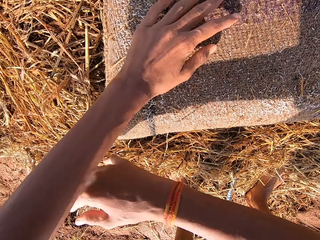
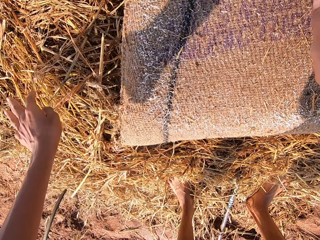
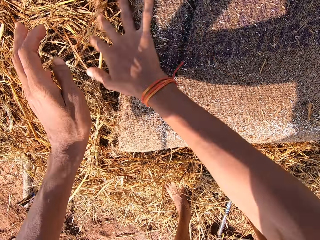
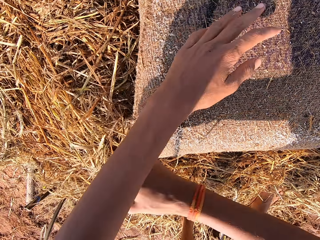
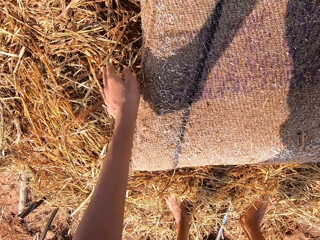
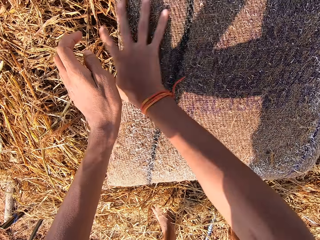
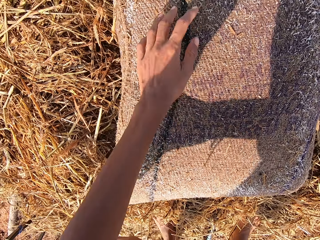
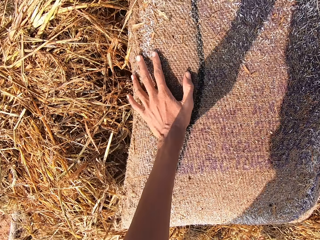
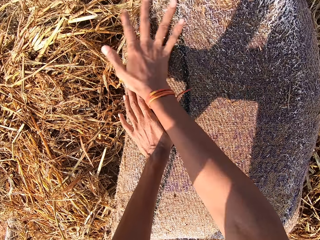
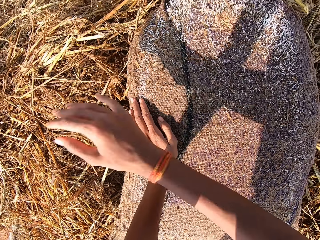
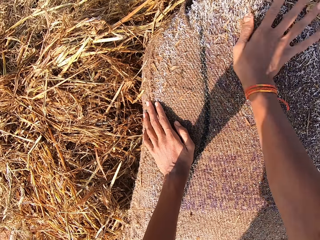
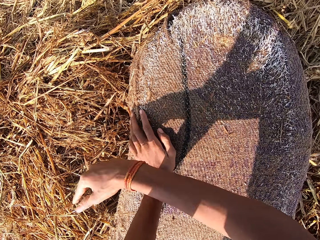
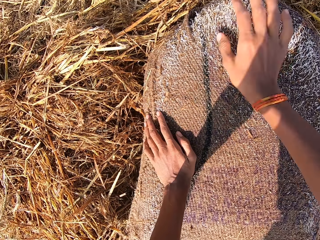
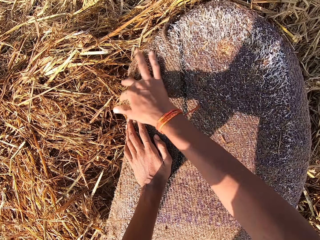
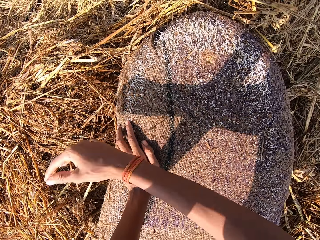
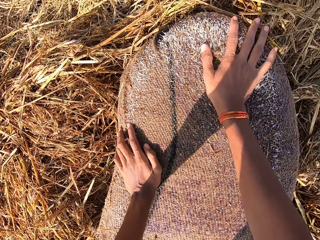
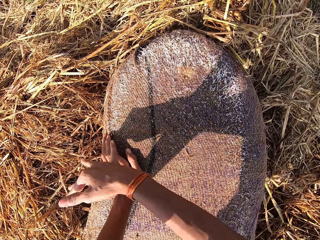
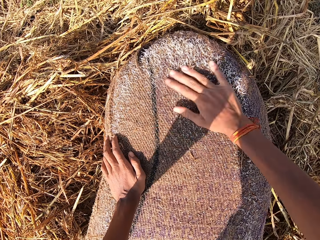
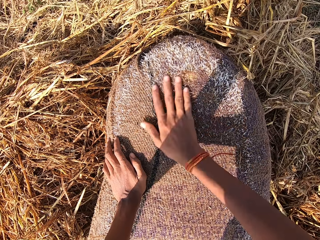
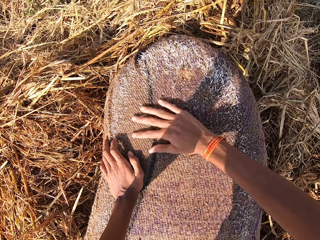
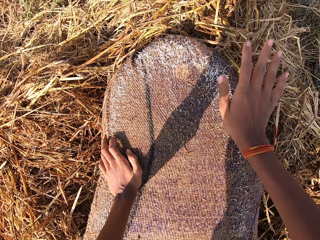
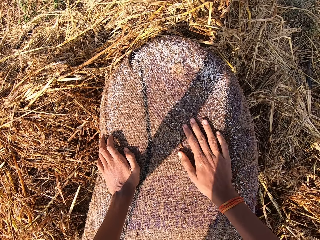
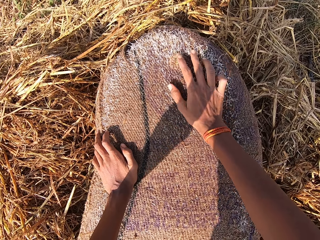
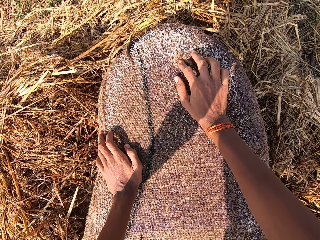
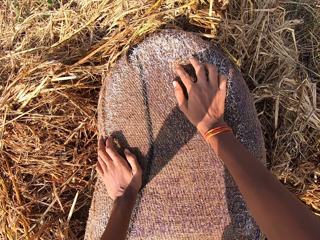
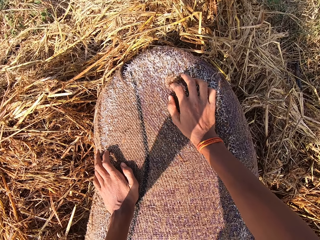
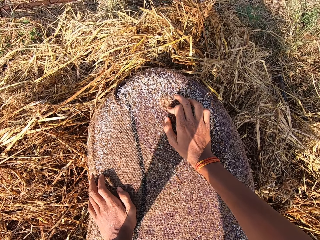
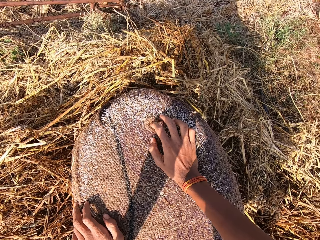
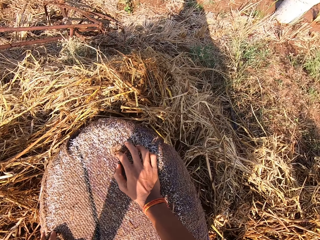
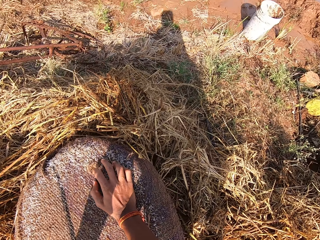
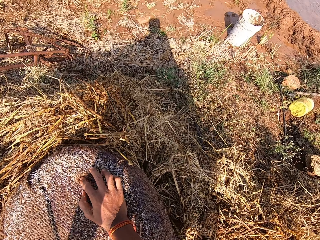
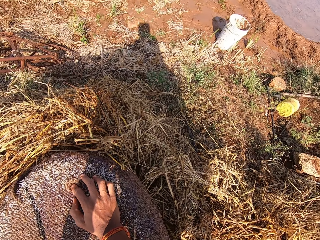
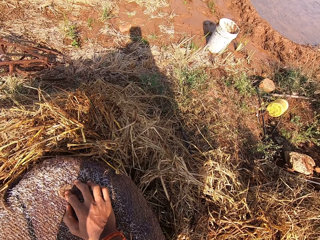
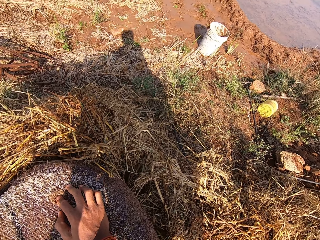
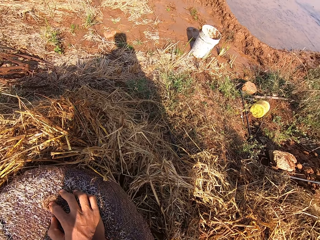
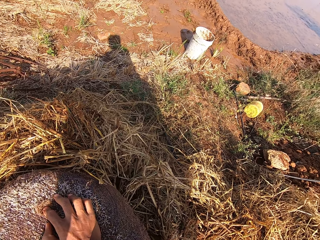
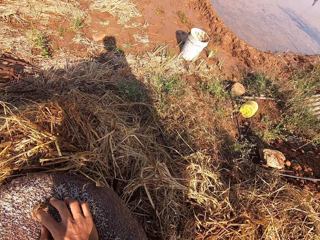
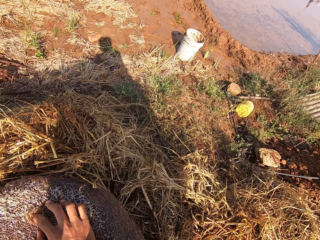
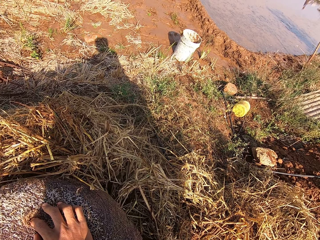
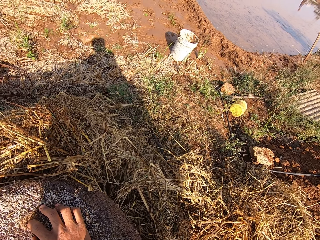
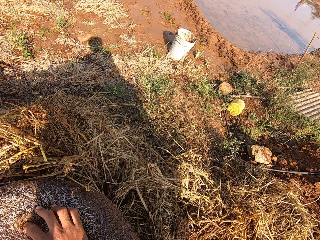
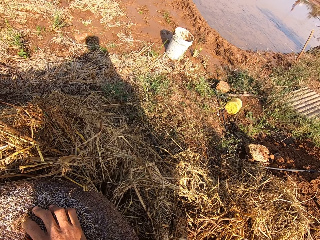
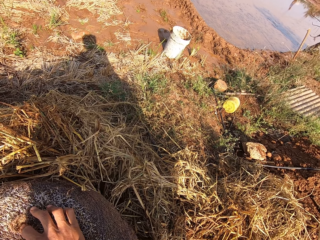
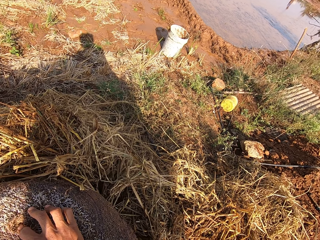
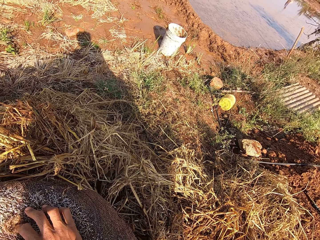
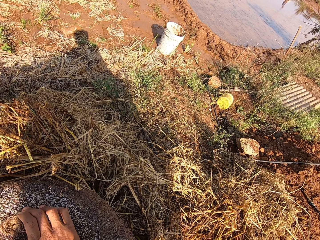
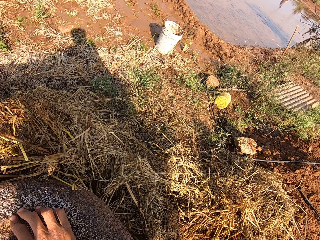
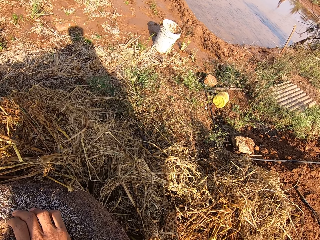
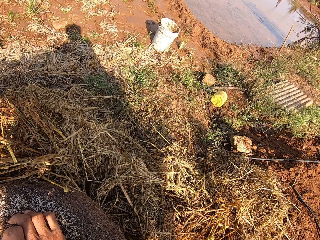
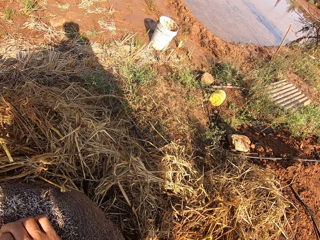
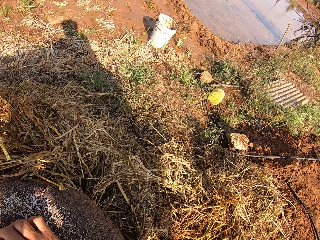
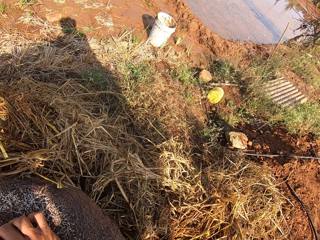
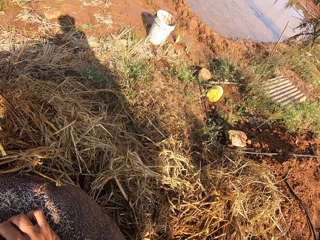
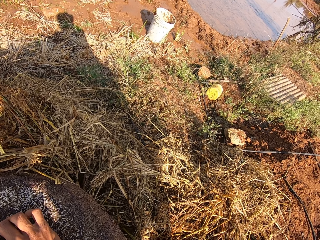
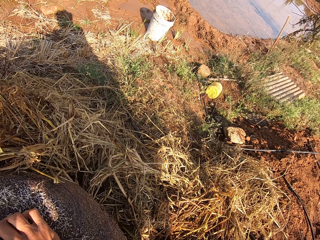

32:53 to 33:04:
The camera wearer wipes the sack with his right hand. He touches the sack.

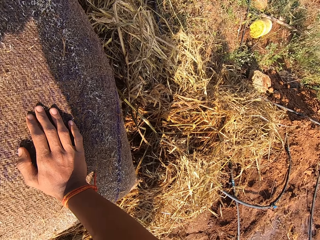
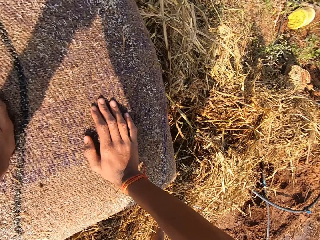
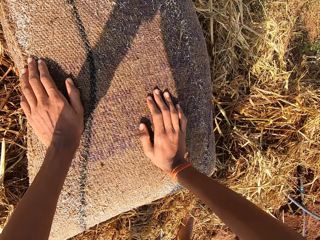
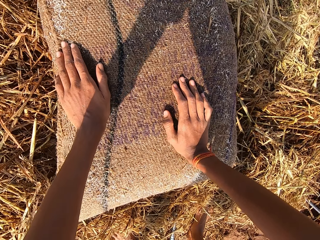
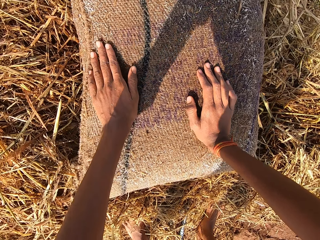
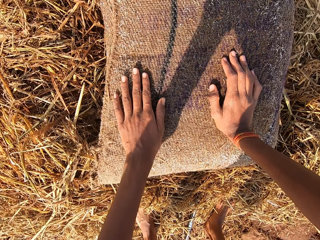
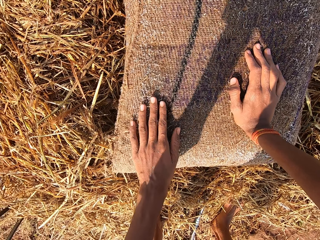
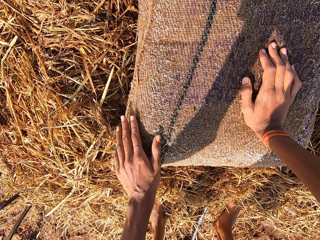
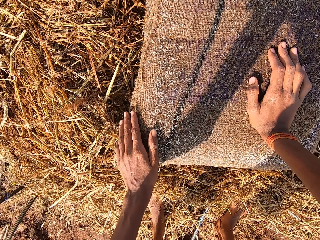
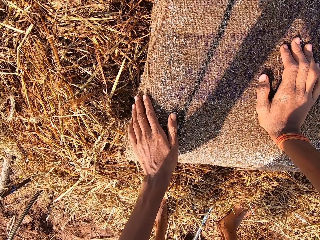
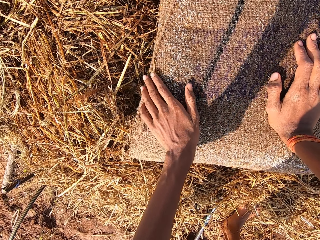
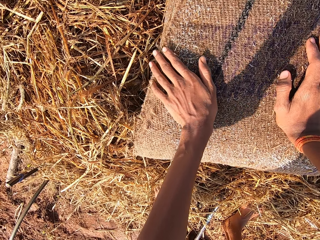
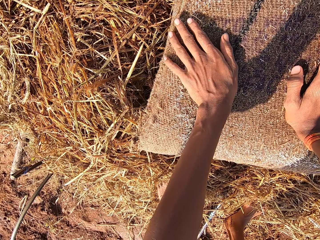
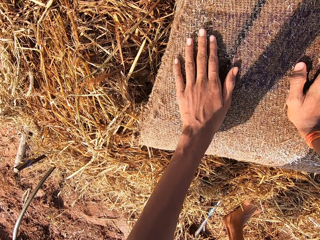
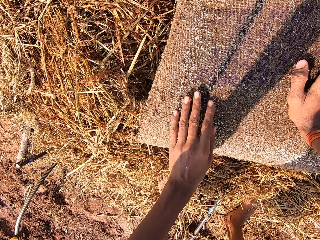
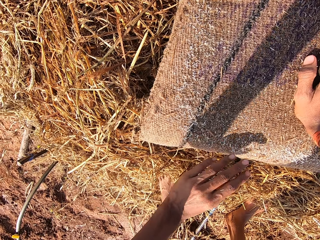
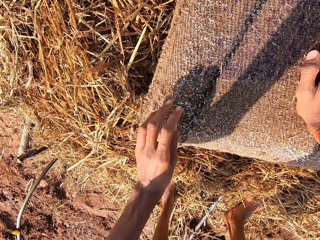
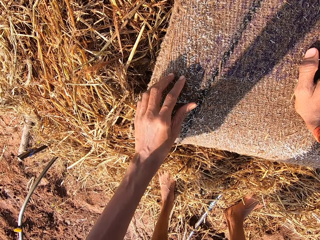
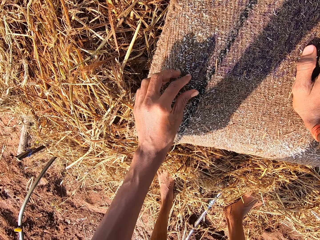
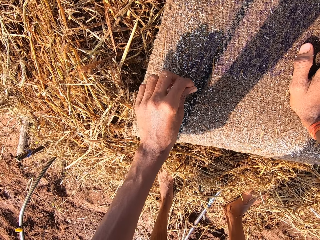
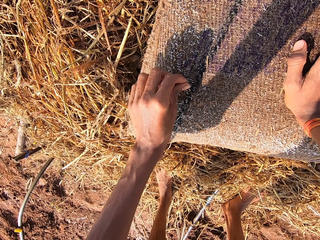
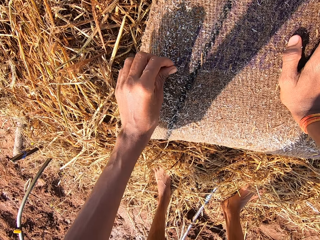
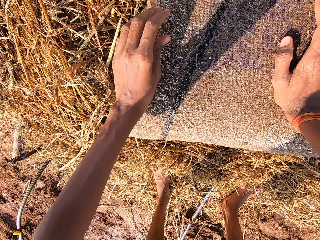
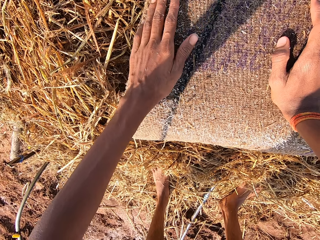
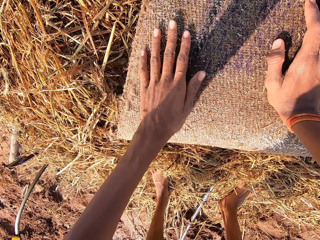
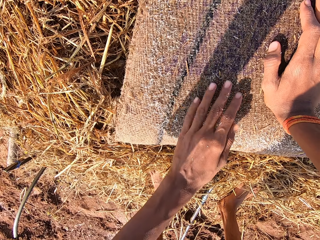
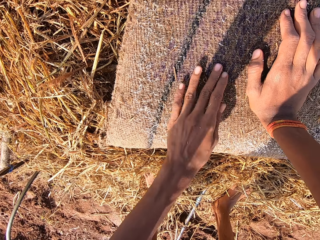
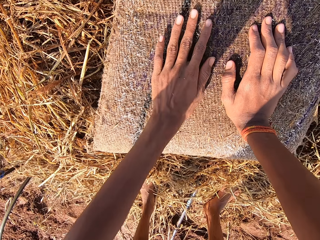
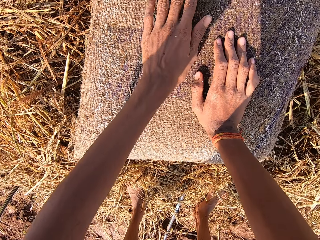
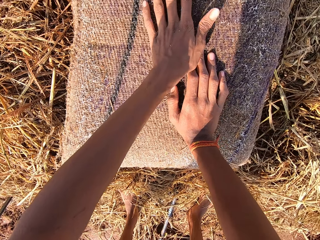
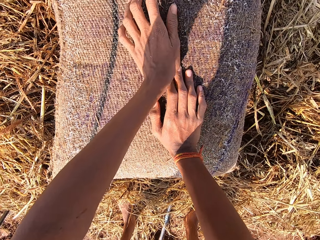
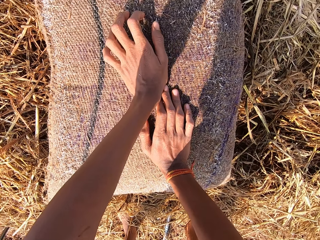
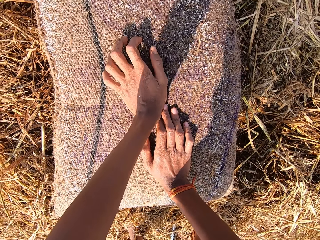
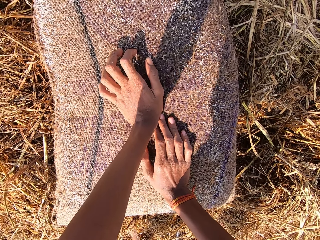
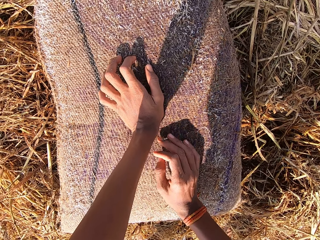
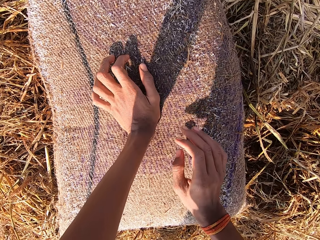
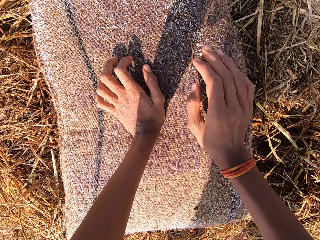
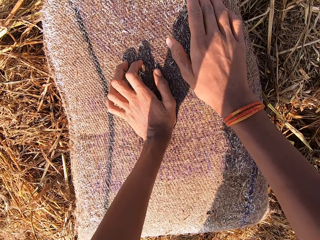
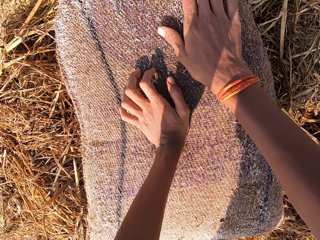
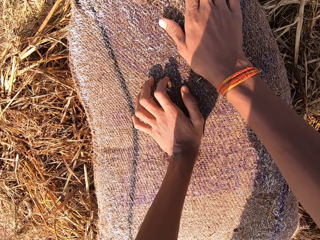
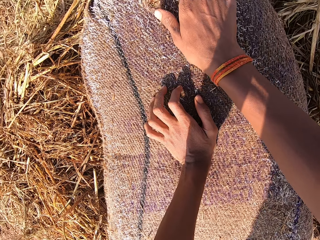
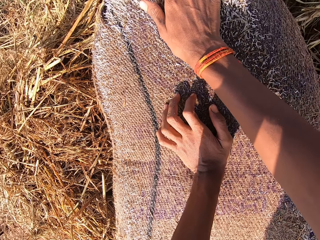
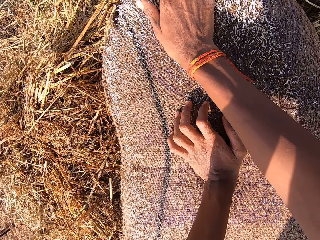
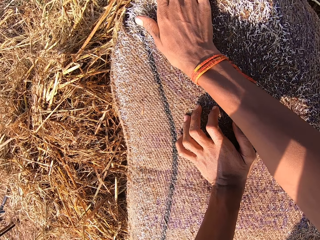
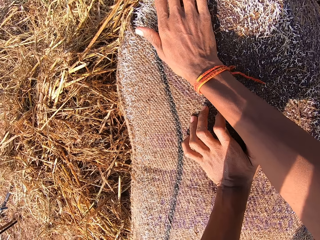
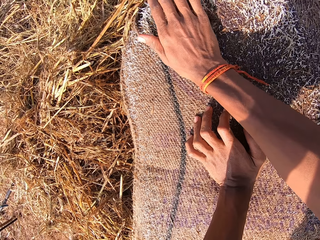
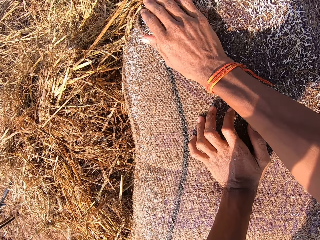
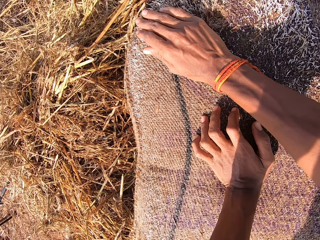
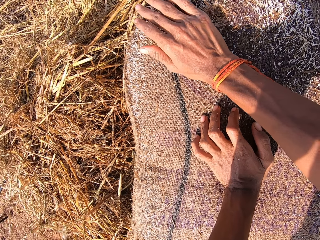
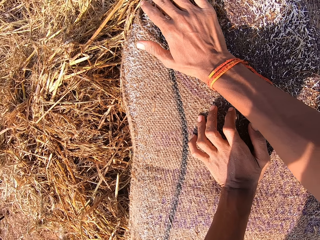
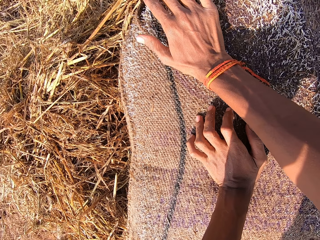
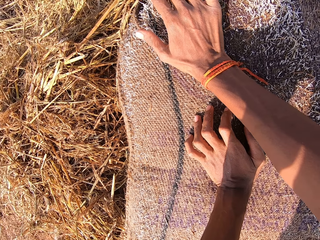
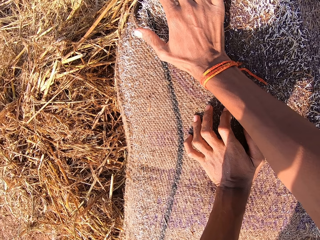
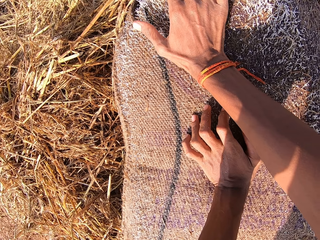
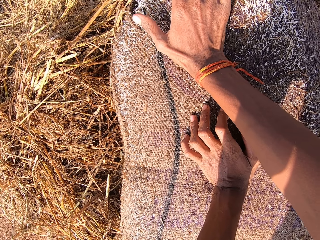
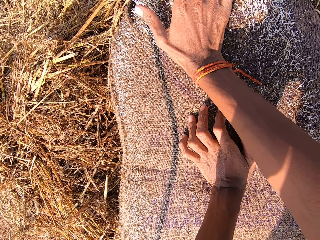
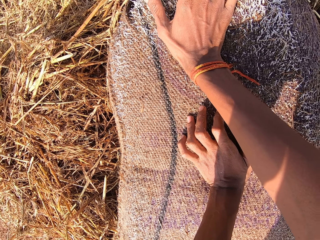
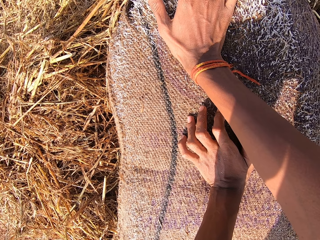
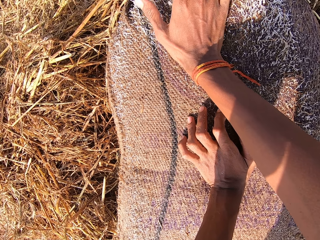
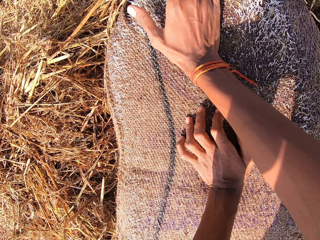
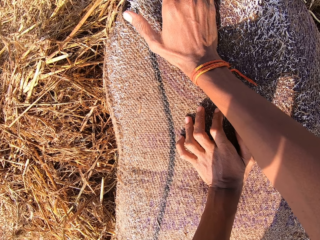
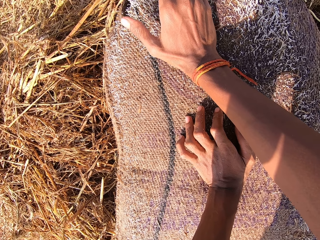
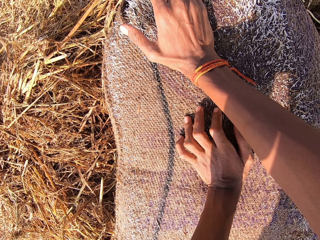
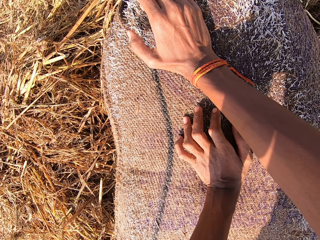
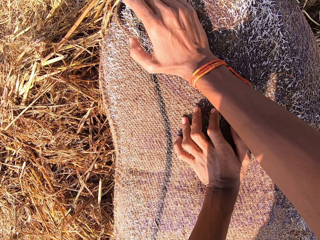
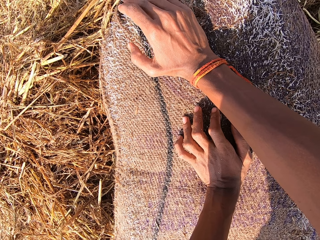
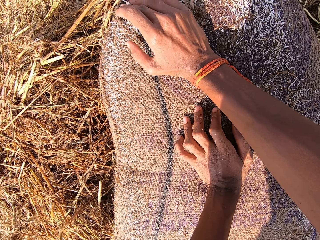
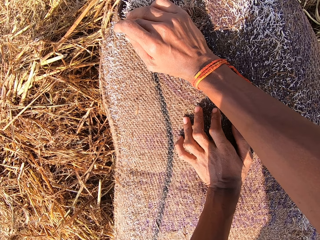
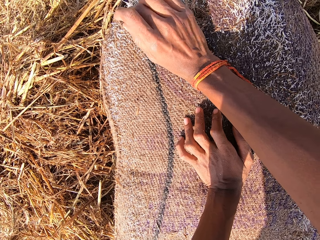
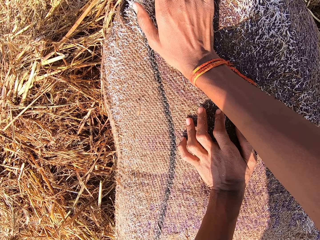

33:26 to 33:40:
The camera wearer wipes the sack with his left hand. He wipes the sack with his right hand.
